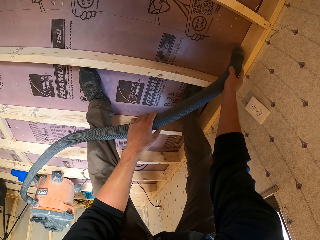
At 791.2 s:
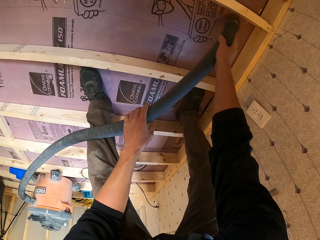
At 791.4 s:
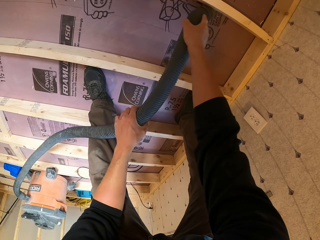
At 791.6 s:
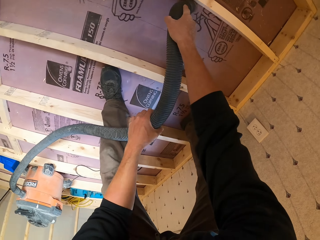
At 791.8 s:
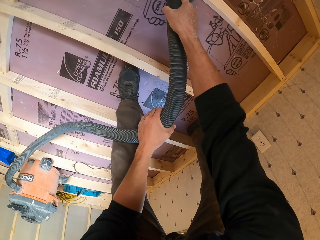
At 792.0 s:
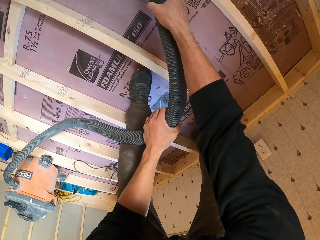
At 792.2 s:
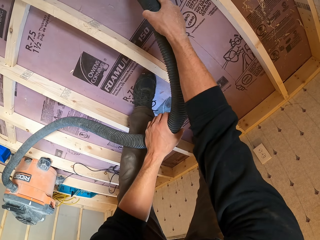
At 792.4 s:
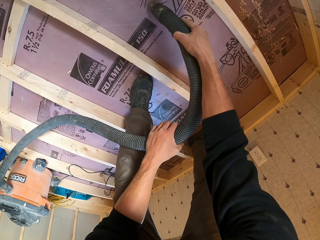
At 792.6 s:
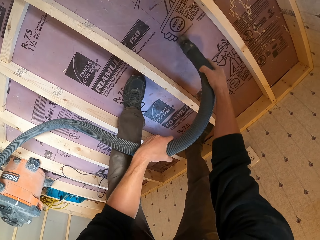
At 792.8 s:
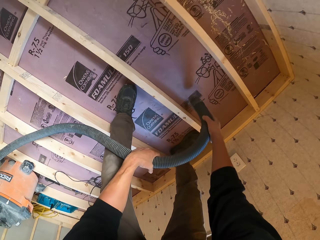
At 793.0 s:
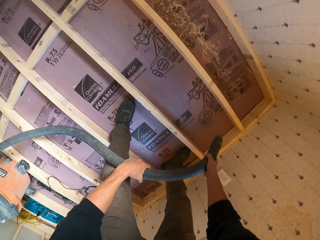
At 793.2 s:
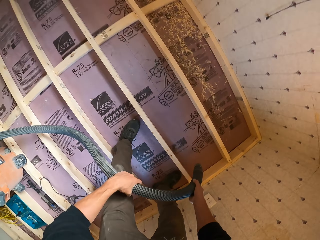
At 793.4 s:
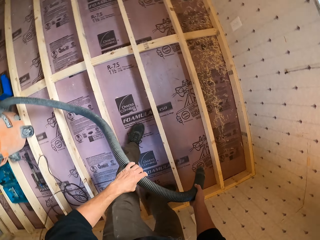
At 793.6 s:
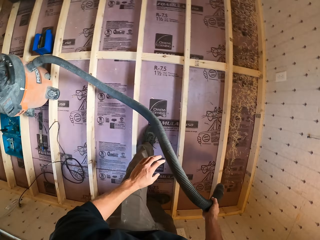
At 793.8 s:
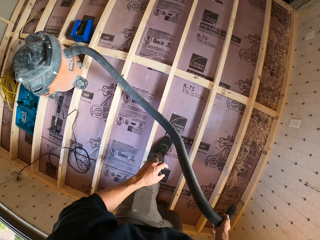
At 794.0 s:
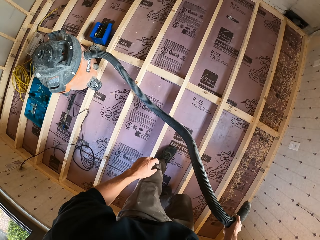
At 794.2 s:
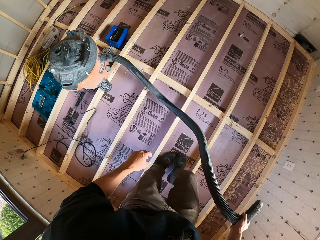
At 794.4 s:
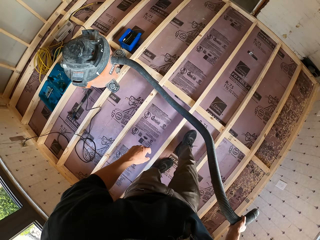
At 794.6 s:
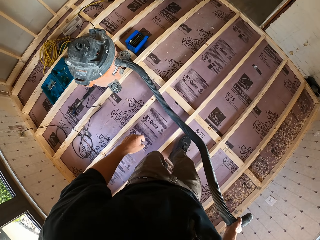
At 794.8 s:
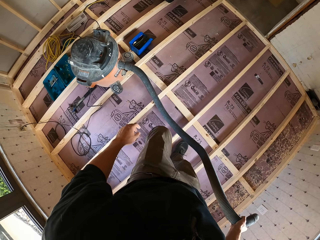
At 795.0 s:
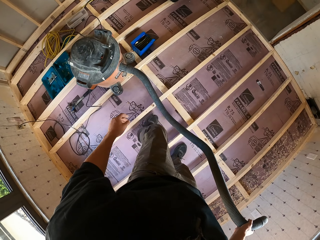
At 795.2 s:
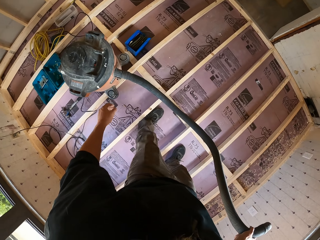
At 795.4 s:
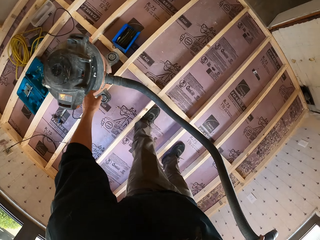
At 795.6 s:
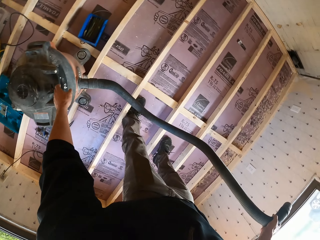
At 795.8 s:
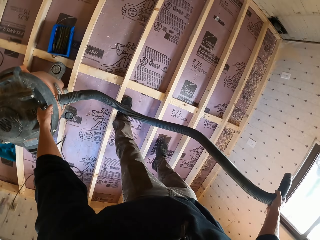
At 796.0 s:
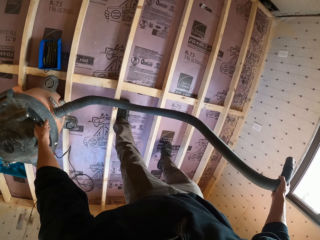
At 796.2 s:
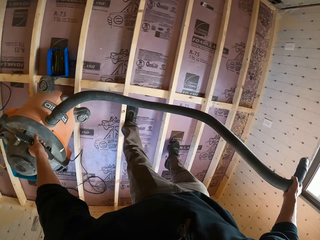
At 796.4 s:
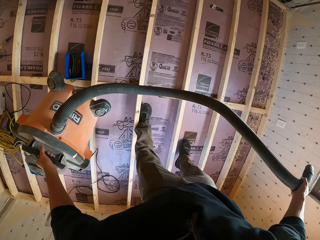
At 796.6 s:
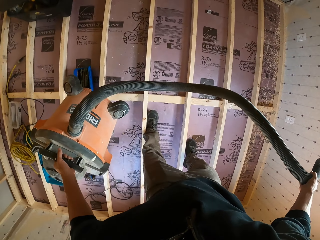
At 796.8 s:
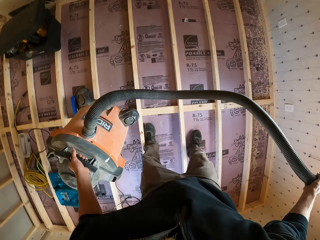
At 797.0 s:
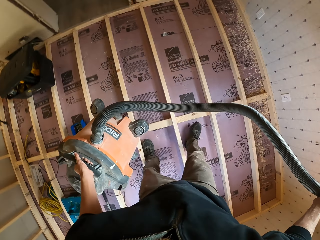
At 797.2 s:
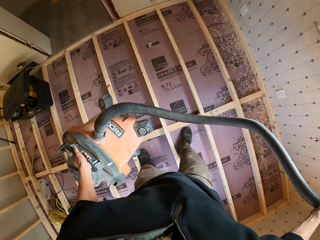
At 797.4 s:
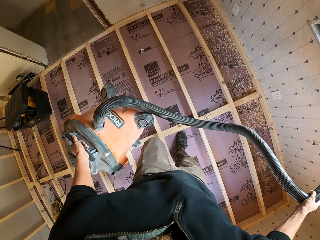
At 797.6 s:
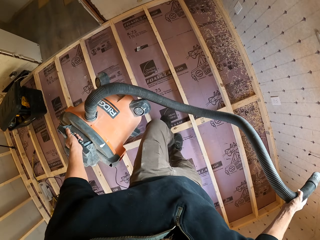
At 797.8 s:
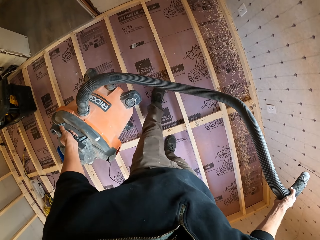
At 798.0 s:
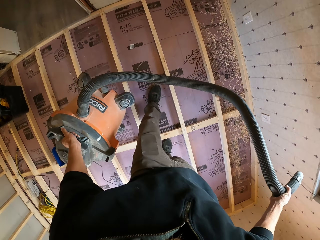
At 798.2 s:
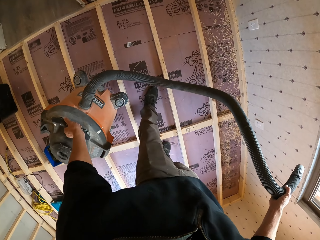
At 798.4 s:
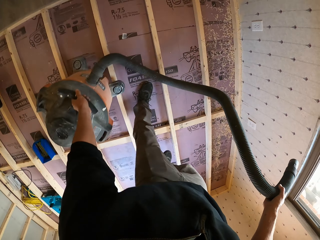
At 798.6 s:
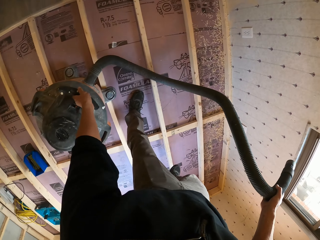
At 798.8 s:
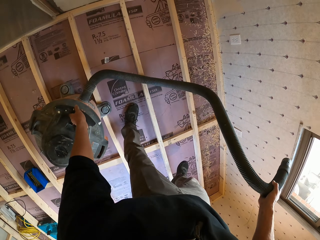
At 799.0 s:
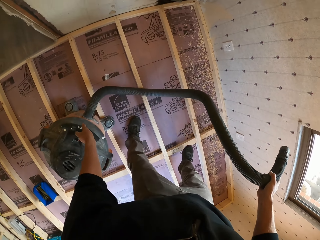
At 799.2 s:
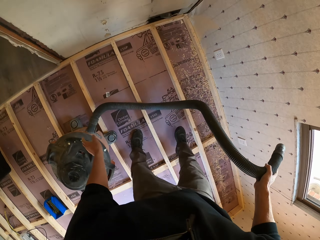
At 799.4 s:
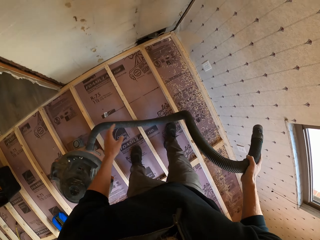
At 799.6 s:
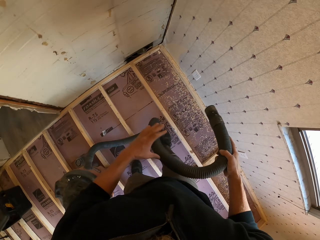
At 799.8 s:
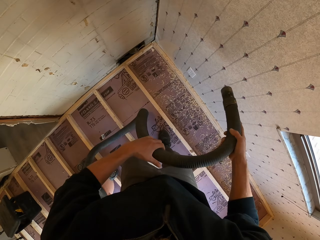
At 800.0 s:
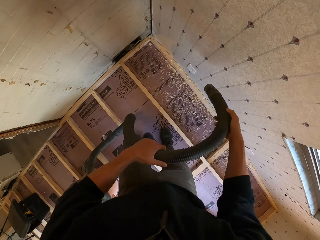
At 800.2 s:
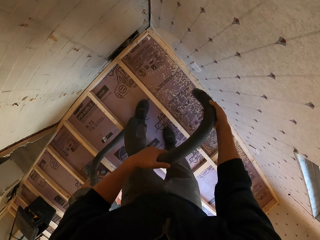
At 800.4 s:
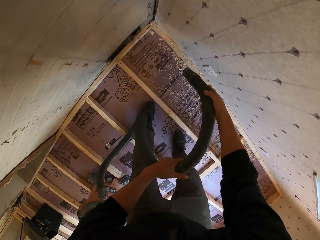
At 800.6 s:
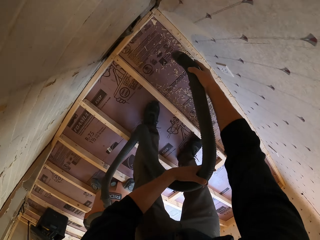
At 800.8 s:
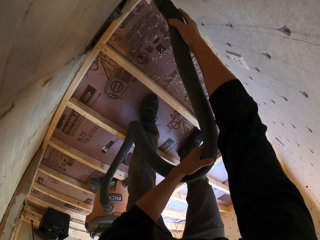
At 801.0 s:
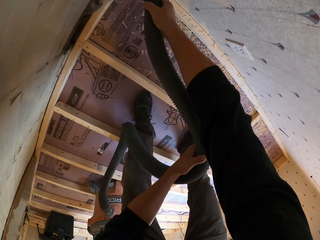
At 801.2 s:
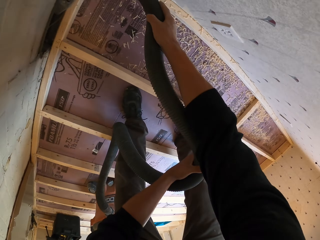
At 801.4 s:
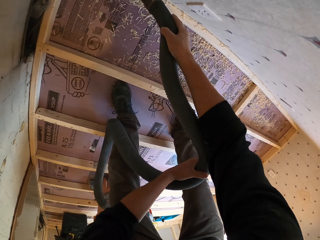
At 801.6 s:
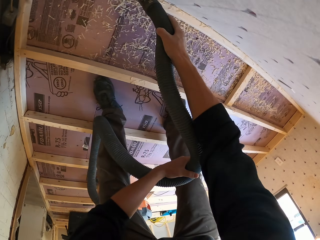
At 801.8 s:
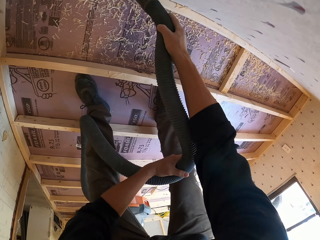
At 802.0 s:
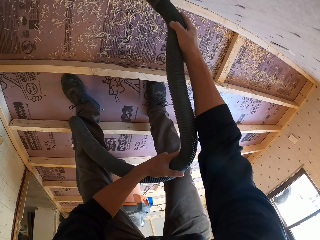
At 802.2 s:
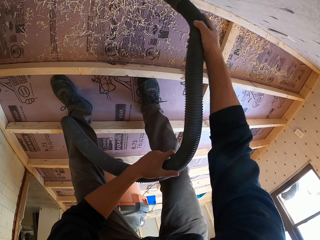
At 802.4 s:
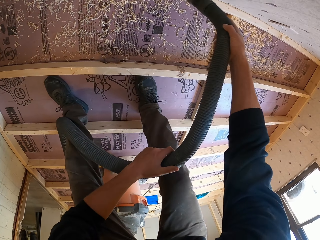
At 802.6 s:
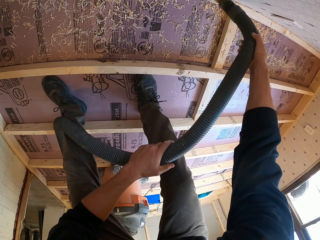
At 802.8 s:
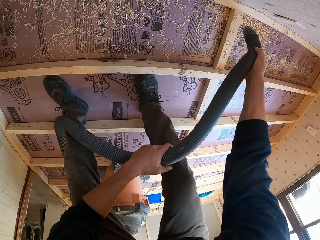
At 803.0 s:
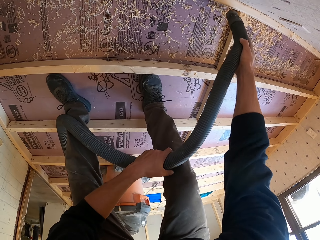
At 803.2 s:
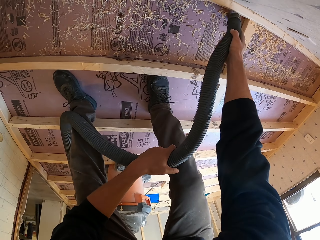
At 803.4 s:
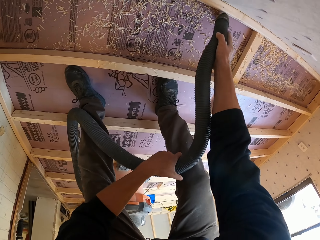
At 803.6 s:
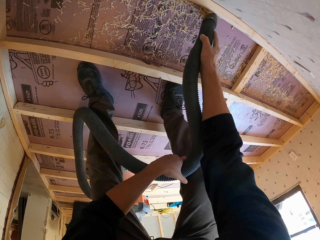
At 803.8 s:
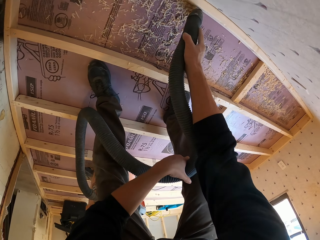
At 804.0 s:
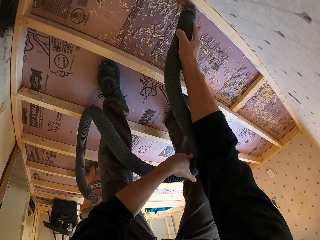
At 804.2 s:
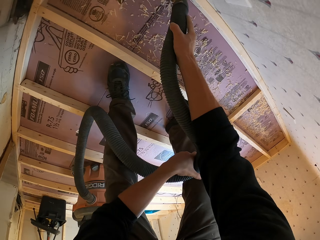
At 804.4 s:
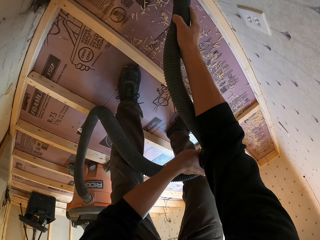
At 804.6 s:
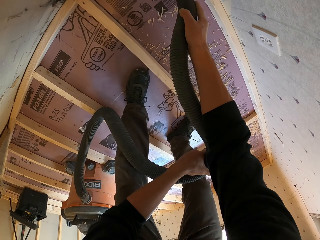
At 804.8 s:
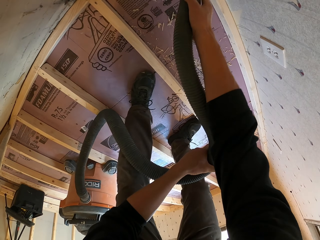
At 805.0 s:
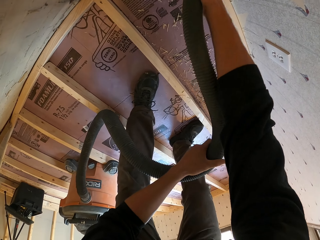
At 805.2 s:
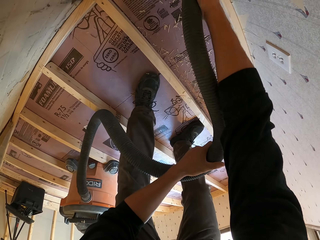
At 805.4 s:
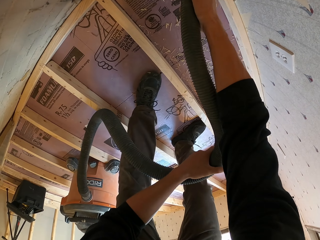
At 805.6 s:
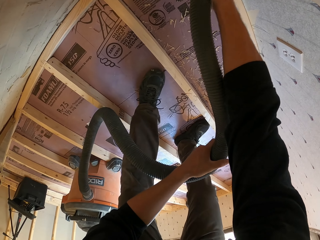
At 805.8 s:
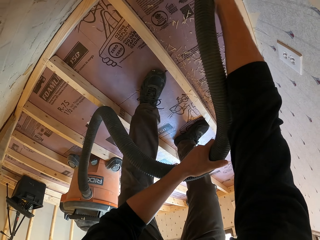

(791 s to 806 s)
The camera wearer moves towards the vacuum cleaner. He picks up the vacuum cleaner with the right hand. He walks towards the wall. He places the vacuum cleaner on the wood. He holds the suction with both his hands. He vacuums the sawdust off the floor with the vacuum cleaner.

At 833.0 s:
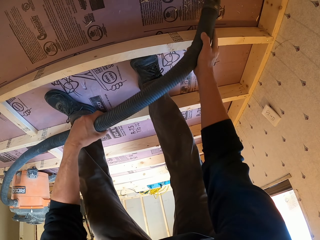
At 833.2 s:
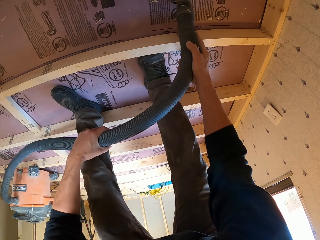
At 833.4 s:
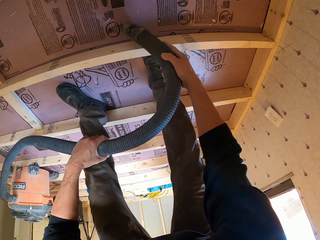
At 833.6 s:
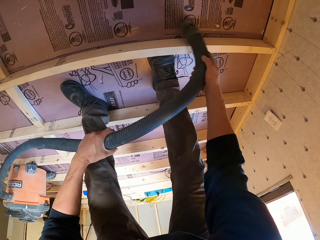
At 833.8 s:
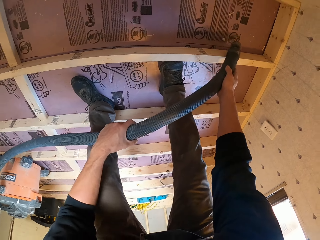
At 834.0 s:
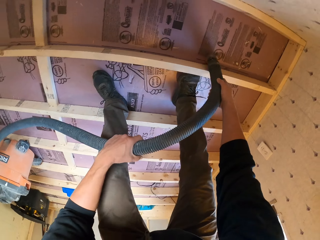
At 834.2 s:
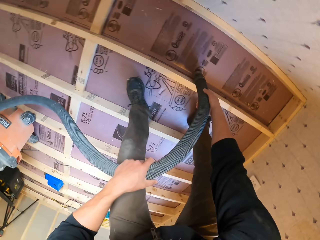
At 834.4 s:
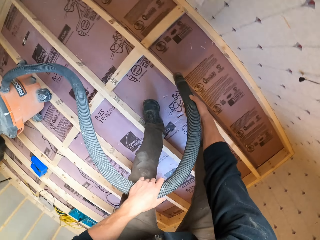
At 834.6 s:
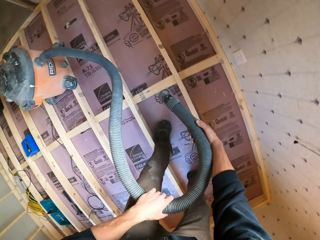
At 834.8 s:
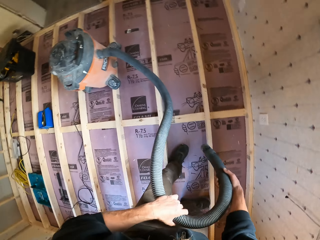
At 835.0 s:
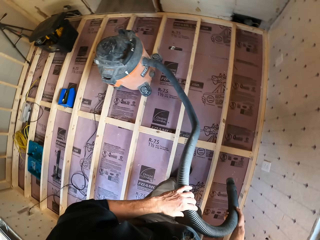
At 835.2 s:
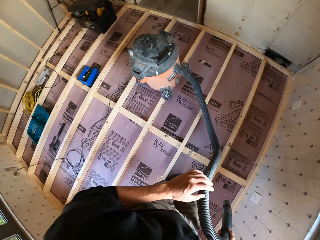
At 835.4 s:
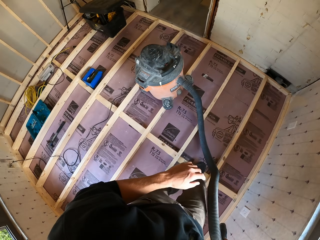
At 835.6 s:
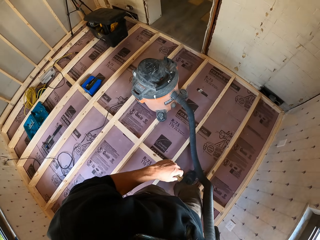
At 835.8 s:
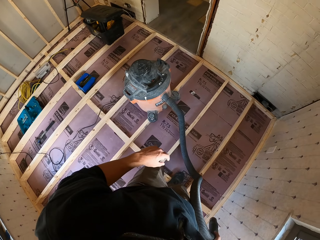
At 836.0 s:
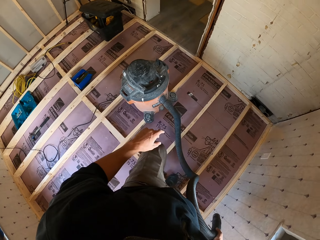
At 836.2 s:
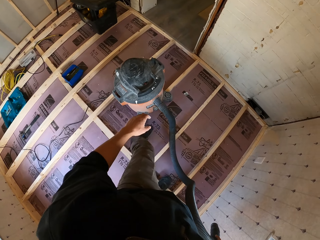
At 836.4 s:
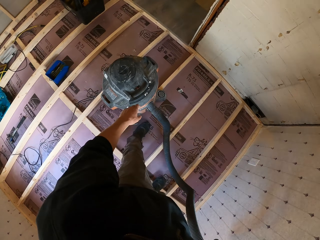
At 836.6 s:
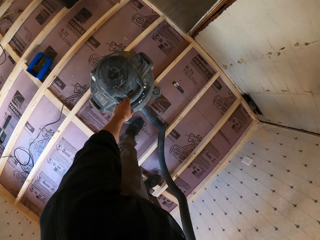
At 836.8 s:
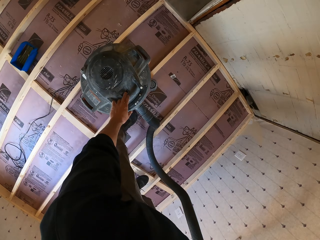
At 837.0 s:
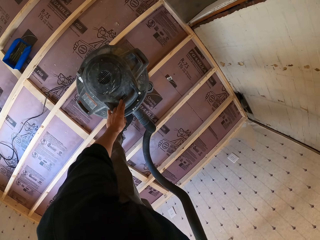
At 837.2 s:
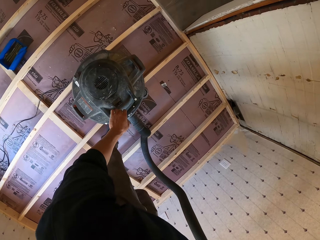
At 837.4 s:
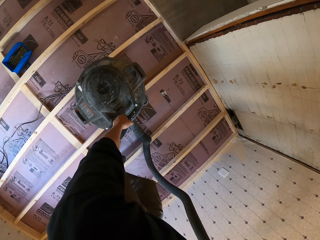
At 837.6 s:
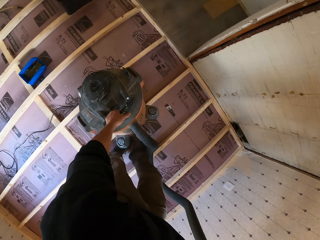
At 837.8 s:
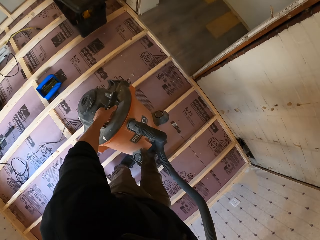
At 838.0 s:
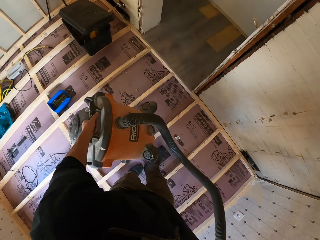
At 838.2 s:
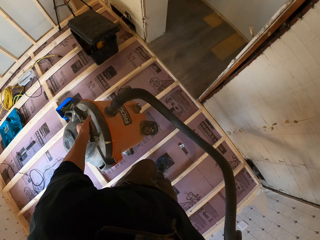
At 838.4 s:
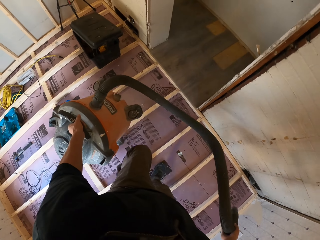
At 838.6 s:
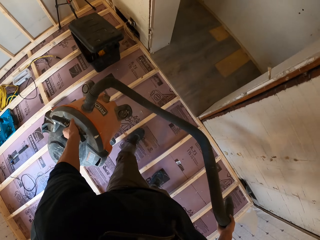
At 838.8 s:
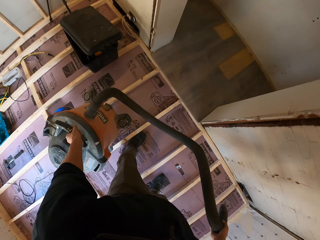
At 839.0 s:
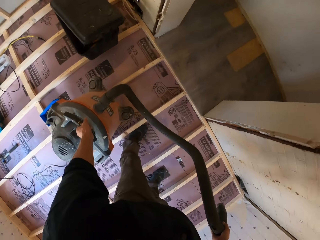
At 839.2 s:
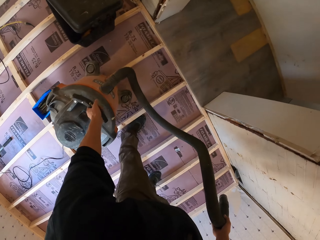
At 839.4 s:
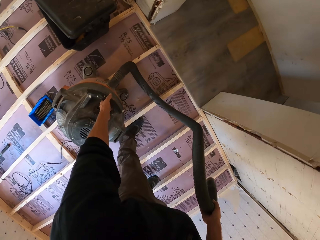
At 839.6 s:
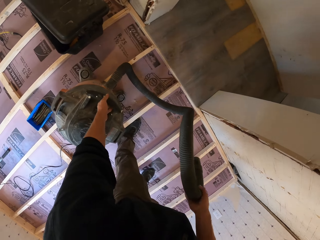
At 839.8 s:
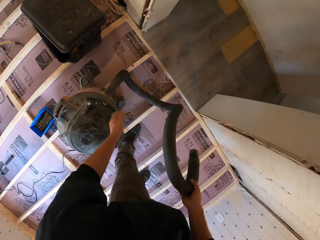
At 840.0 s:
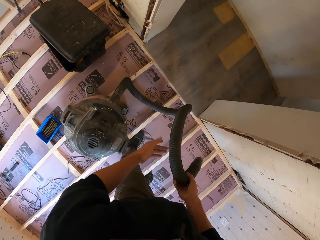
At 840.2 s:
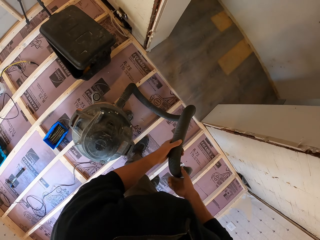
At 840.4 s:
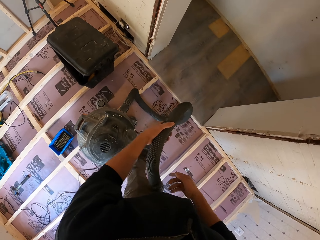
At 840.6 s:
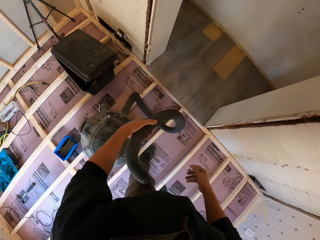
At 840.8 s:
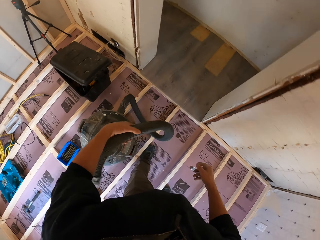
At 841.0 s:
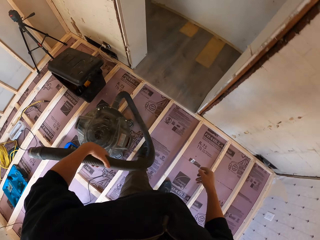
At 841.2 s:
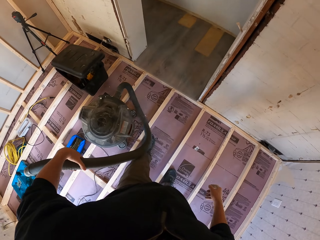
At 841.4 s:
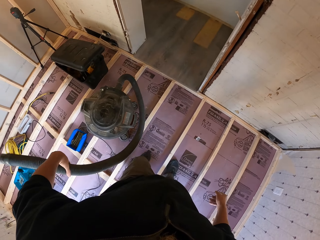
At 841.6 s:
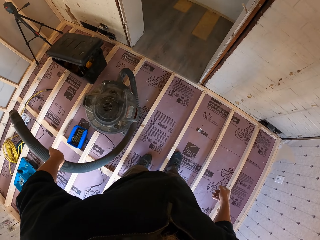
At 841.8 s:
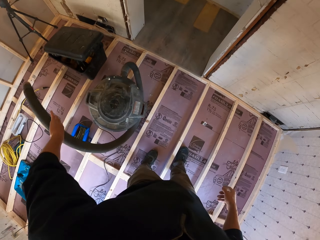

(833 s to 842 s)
The camera wearer walks towards the vacuum cleaner. He looks around. He presses a button on the vacuum cleaner. He picks up the vacuum cleaner. He moves towards his left. He places the vacuum cleaner on the wood. He places the suction in his left hand. He rotates the suction on the barrel bucket.
